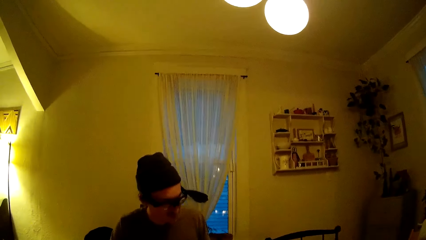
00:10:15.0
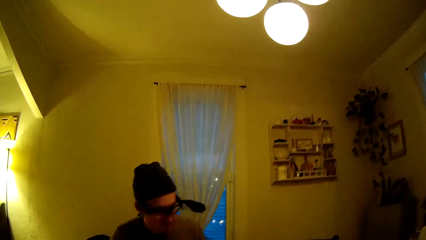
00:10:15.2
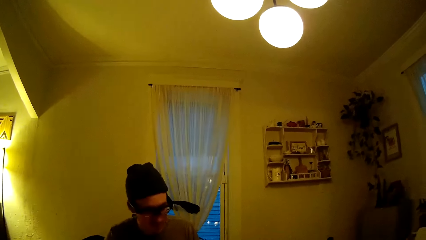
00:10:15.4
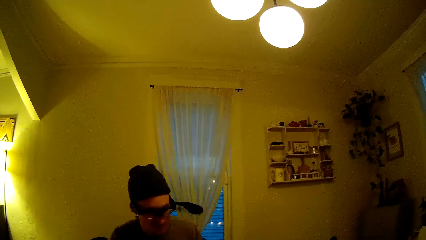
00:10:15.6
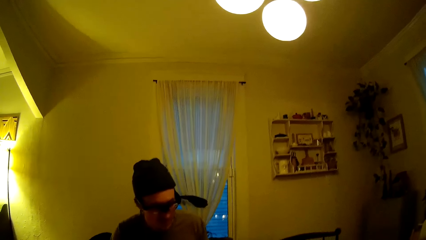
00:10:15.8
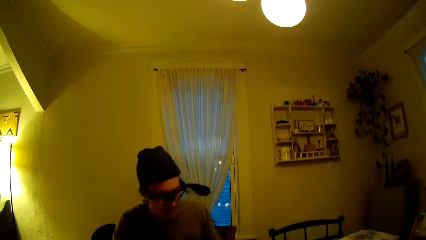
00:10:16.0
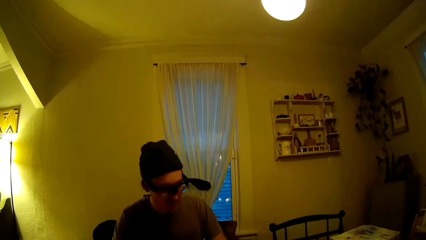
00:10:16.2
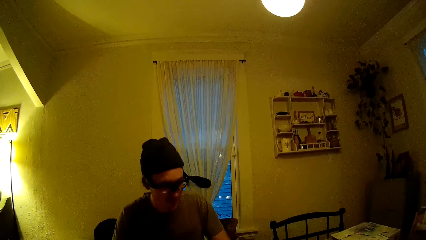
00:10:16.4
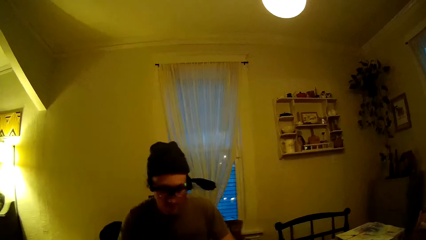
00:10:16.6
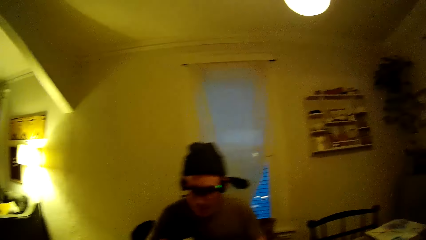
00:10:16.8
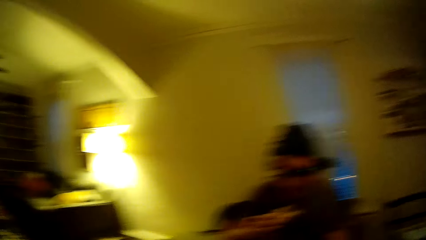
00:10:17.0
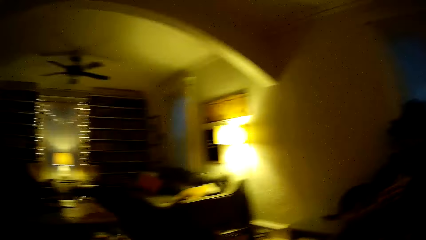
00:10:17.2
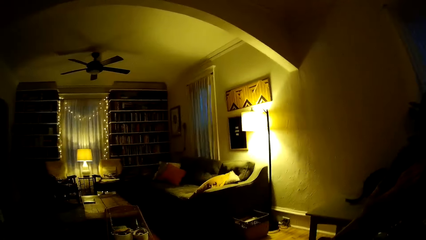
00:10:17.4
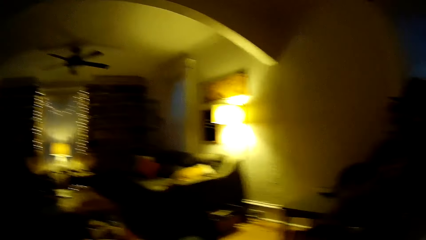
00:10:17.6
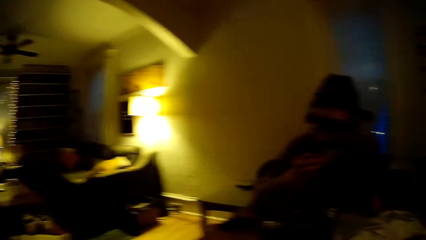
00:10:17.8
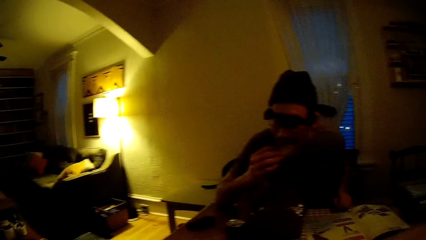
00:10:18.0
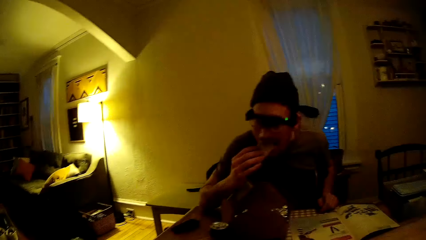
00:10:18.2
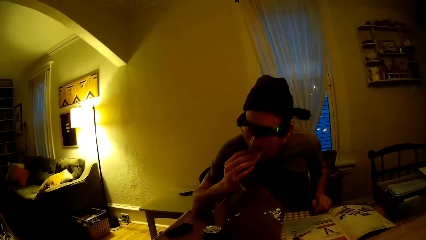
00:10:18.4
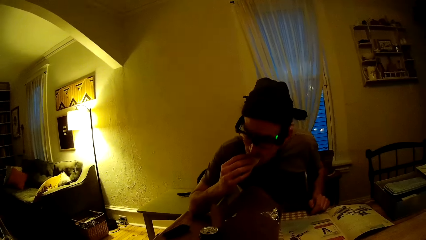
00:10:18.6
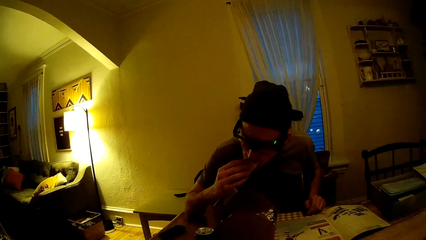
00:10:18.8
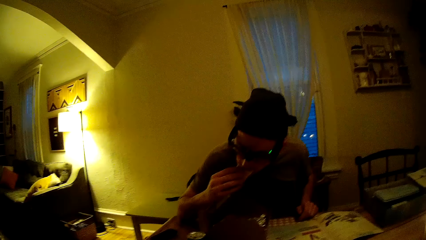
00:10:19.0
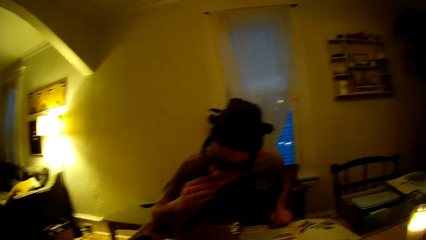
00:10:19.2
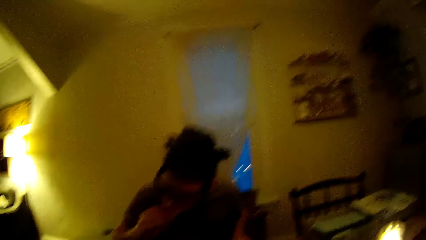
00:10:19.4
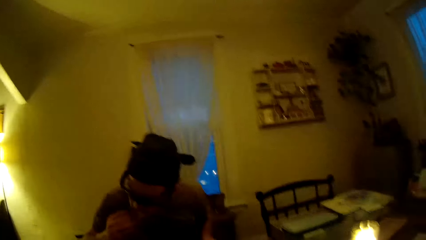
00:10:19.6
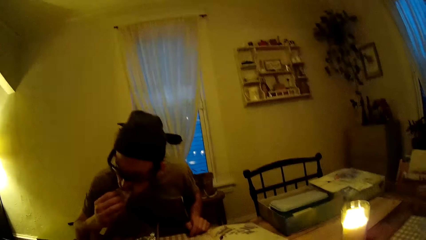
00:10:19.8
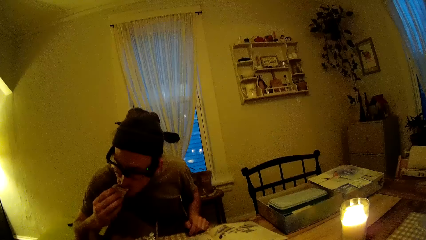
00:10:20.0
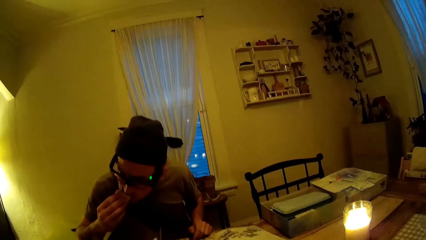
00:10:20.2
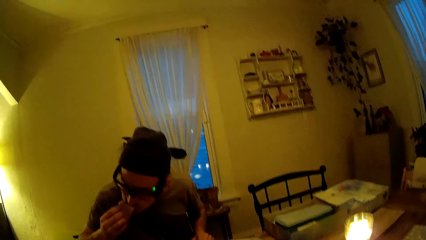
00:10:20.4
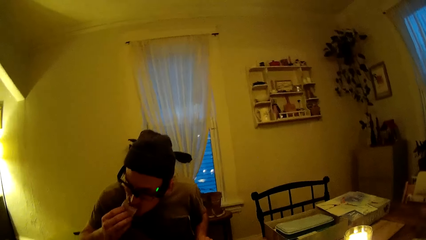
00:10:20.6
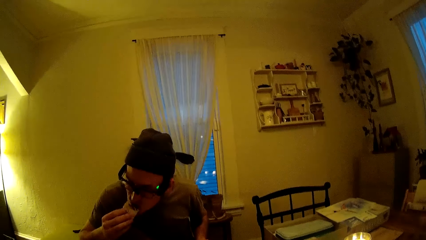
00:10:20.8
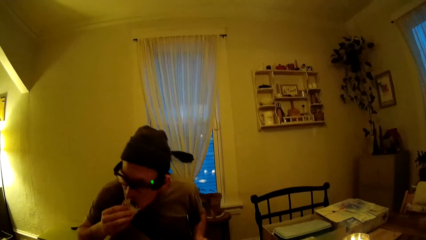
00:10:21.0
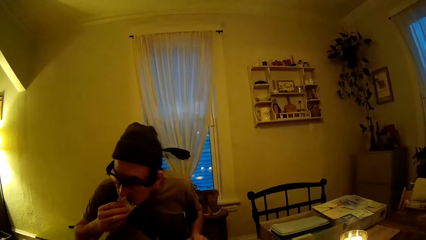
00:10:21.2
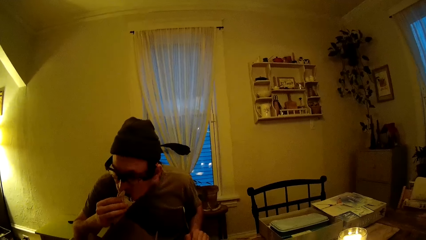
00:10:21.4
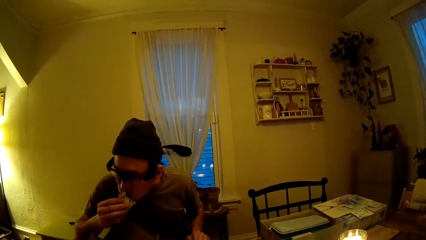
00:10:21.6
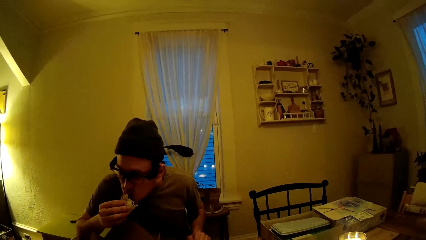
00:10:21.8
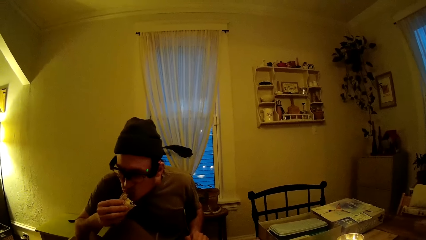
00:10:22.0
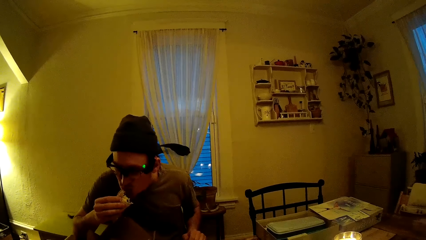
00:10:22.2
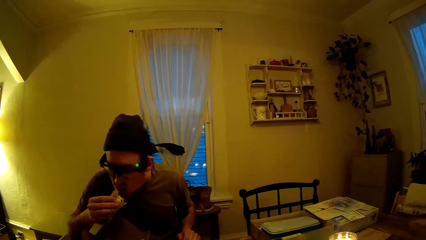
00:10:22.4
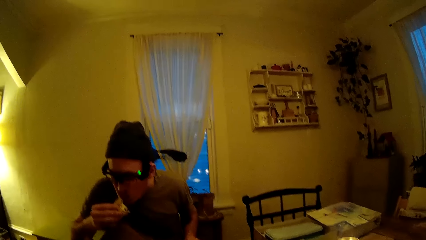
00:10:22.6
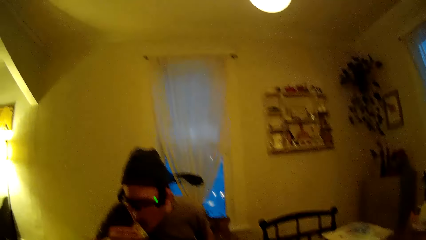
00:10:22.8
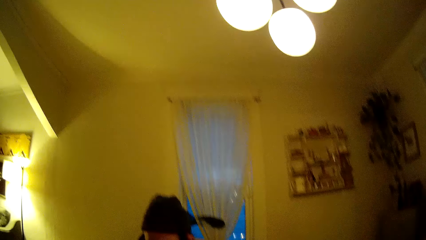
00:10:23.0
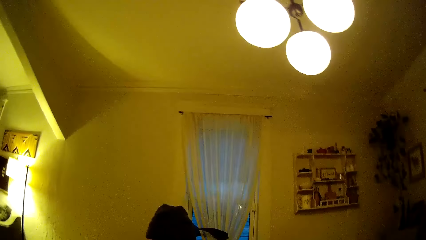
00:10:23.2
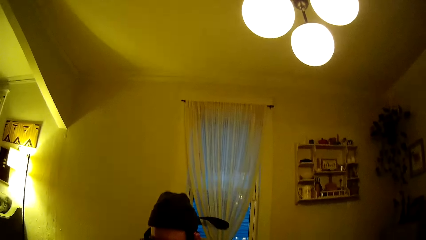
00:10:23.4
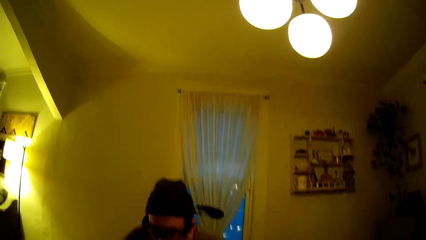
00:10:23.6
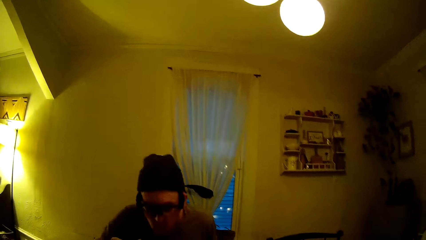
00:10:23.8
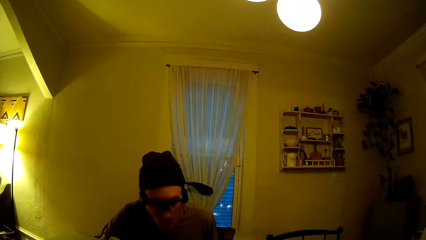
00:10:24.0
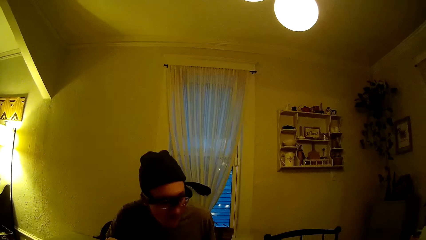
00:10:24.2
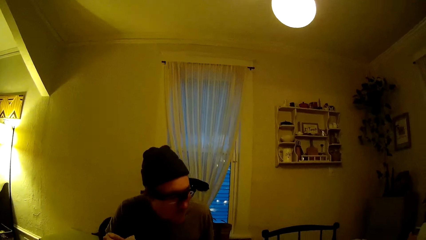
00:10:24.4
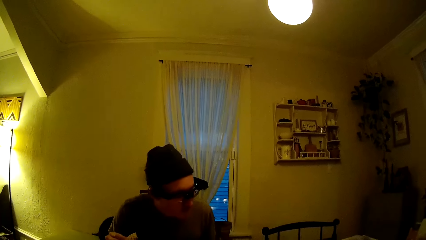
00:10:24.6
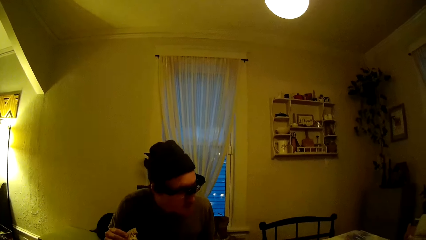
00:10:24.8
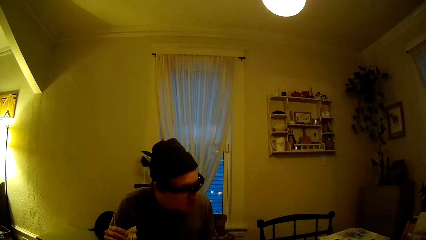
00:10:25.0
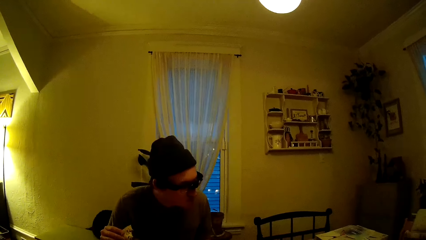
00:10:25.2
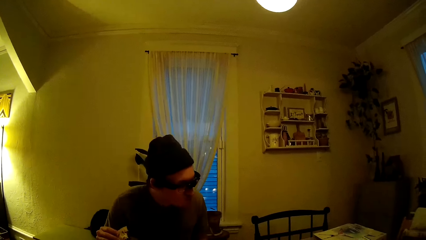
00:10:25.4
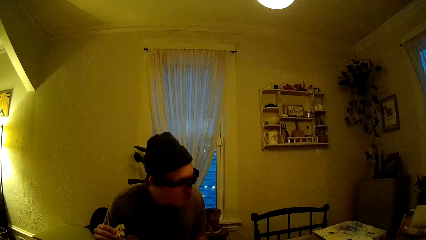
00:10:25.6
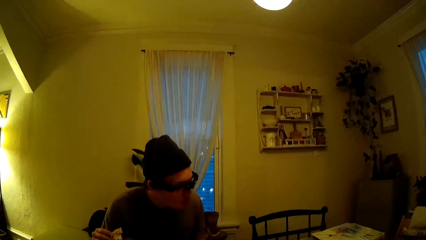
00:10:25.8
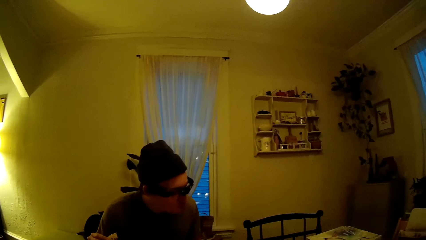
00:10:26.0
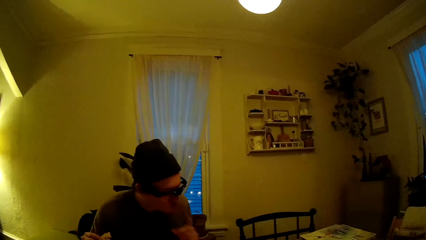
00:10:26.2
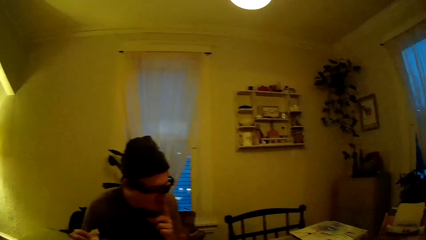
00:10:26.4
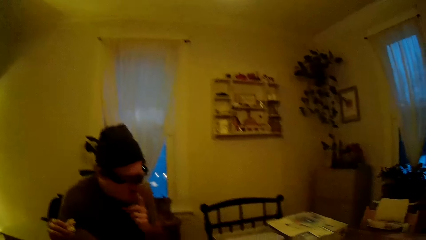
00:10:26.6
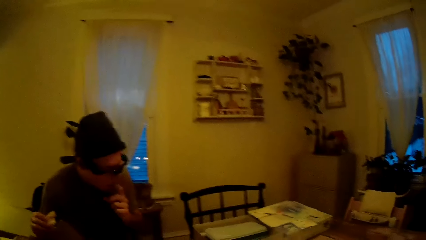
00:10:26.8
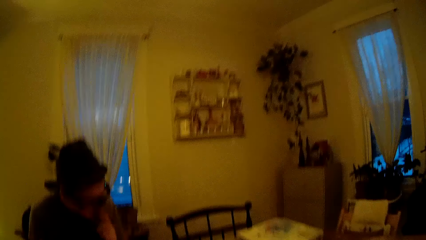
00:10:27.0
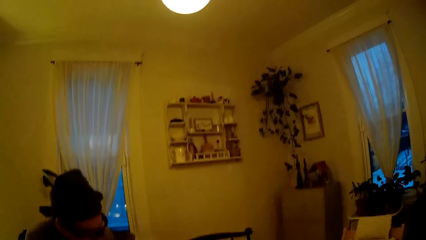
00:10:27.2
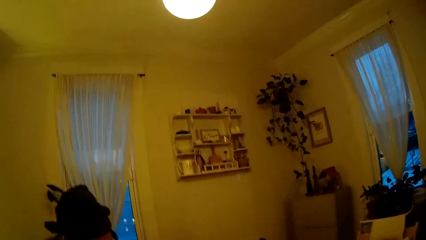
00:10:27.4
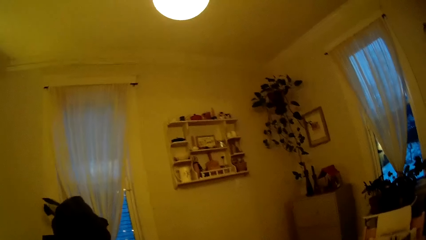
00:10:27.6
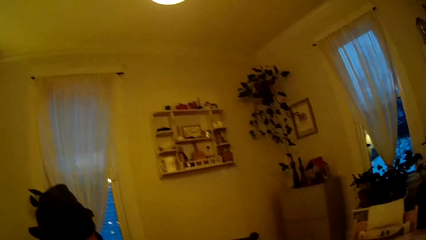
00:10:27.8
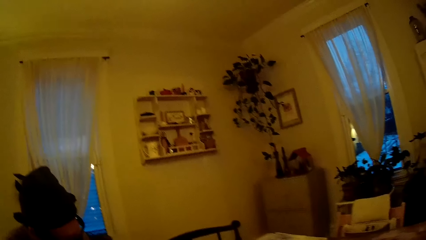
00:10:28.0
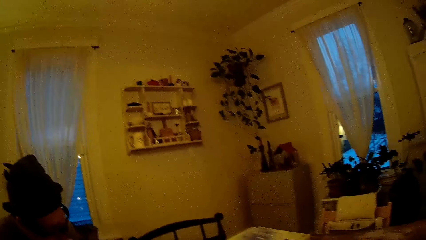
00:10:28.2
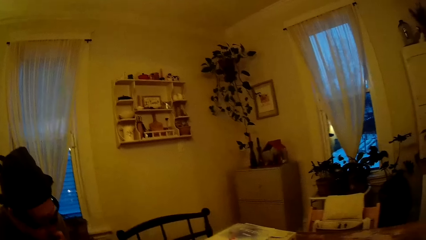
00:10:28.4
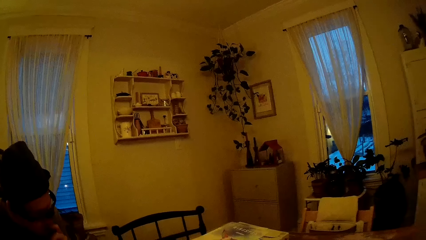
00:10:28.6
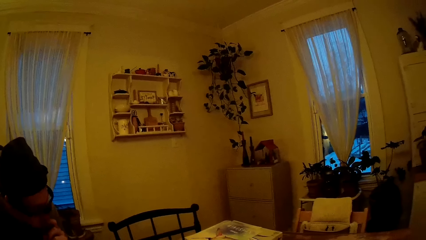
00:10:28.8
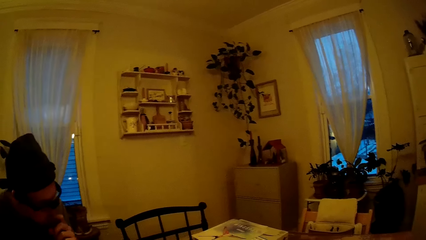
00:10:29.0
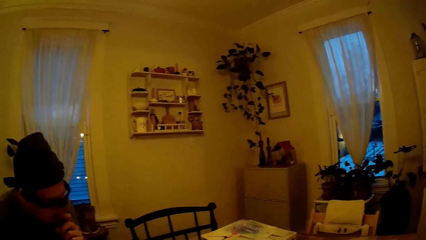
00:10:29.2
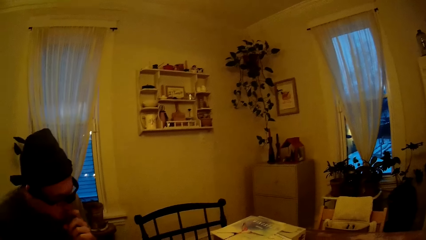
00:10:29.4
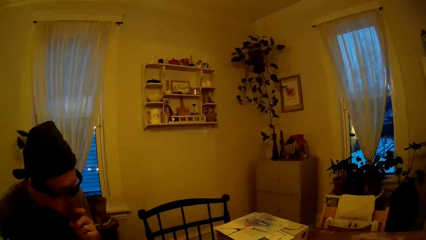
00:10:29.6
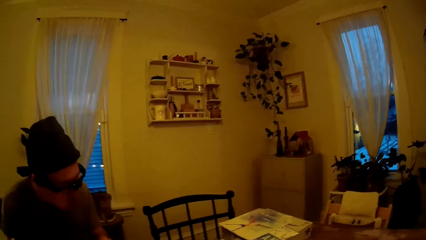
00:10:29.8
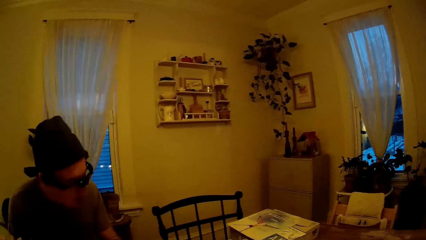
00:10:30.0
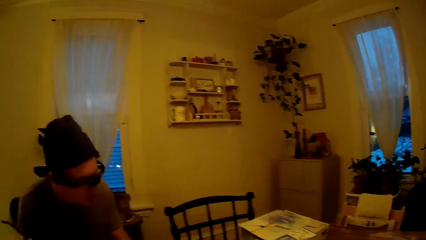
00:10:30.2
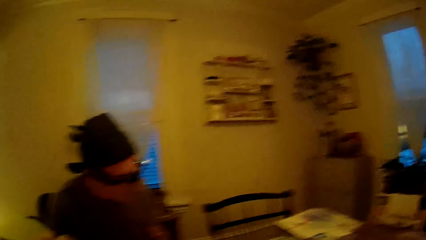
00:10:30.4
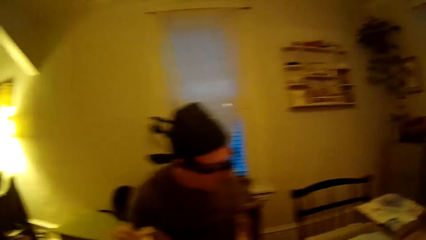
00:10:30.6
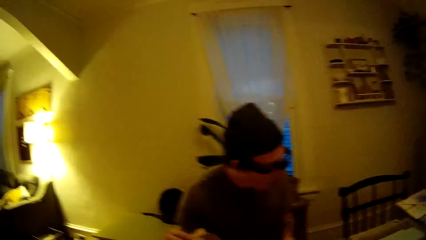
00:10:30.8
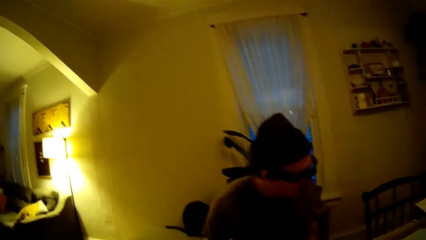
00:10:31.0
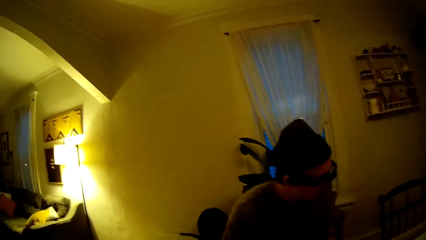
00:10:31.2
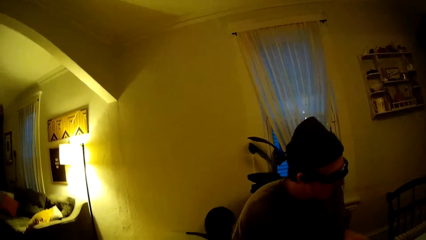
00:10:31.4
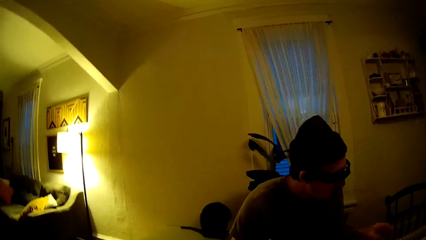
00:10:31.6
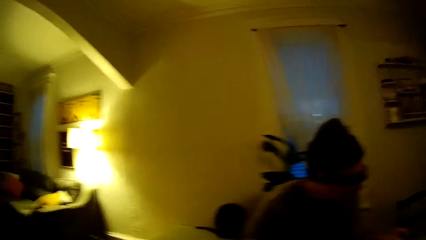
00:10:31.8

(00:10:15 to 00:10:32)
The man puts the taco in his right hand in his mouth. The man touches his mouth with his left hand and removes his left hand from his mouth.
